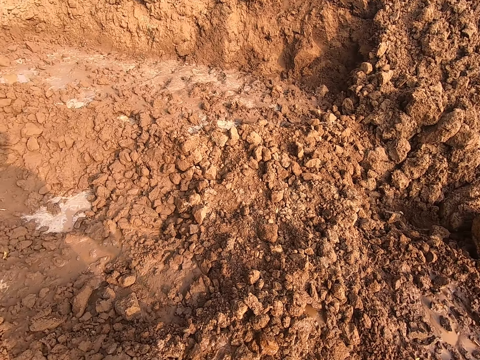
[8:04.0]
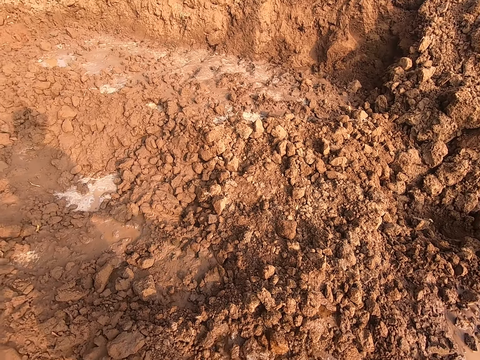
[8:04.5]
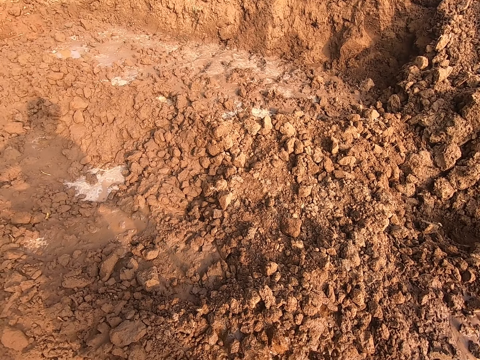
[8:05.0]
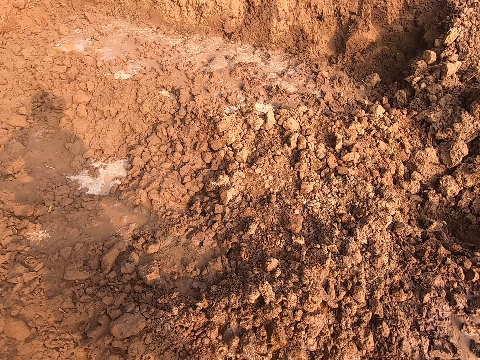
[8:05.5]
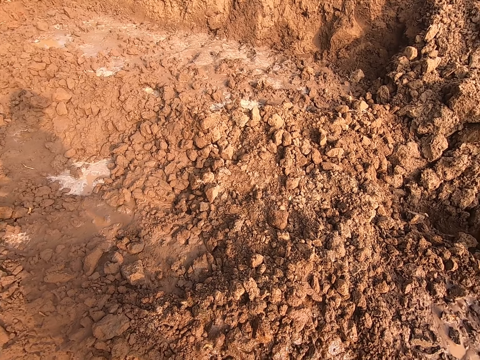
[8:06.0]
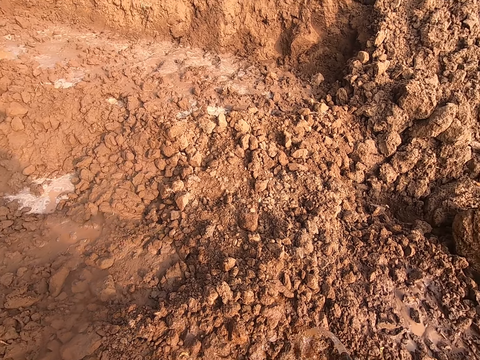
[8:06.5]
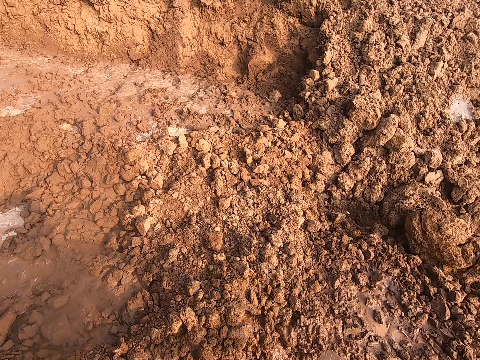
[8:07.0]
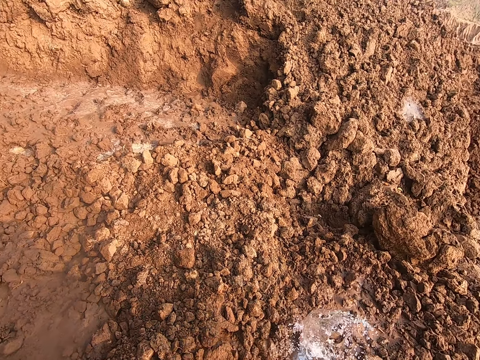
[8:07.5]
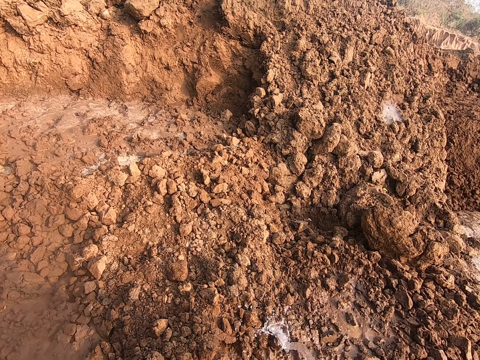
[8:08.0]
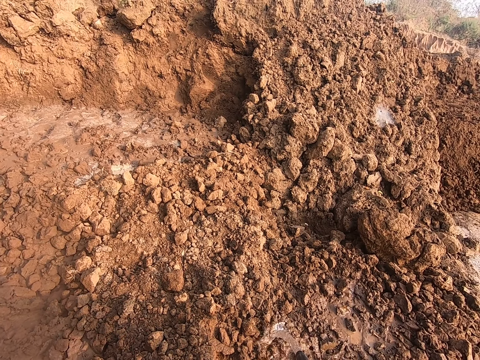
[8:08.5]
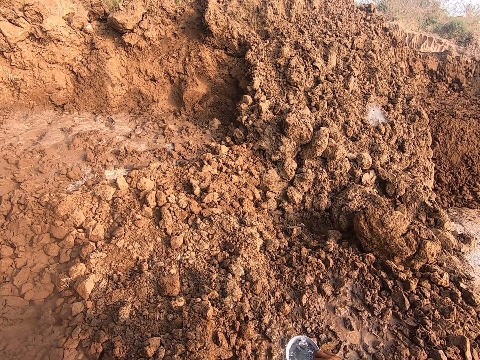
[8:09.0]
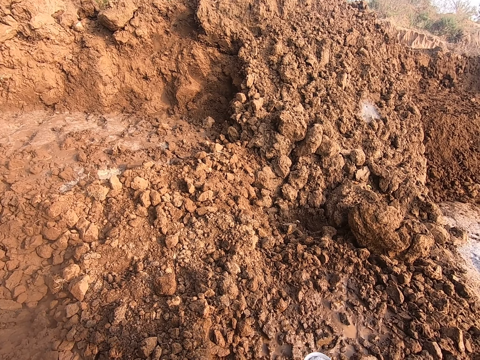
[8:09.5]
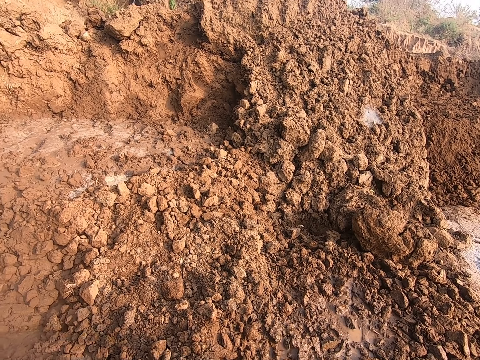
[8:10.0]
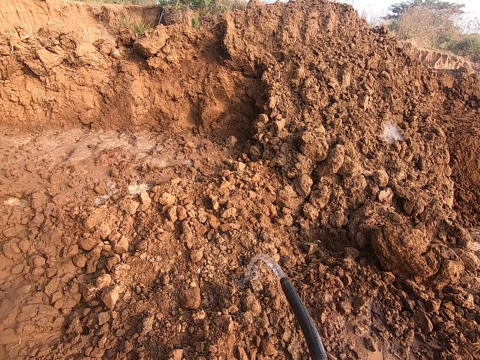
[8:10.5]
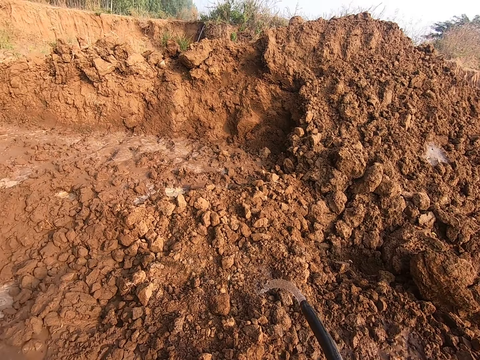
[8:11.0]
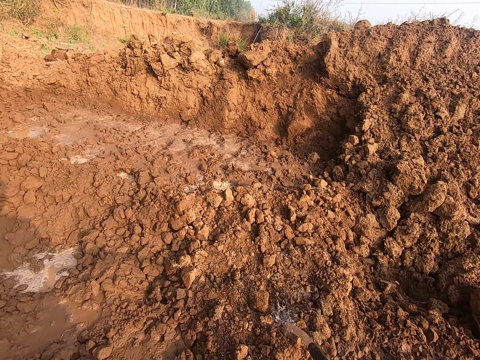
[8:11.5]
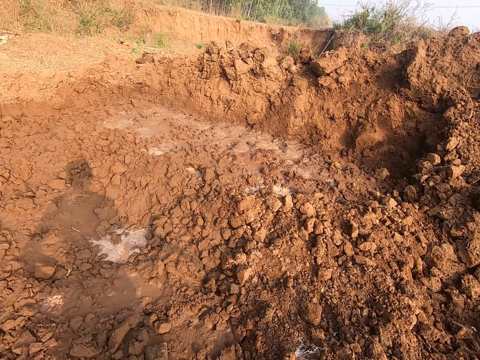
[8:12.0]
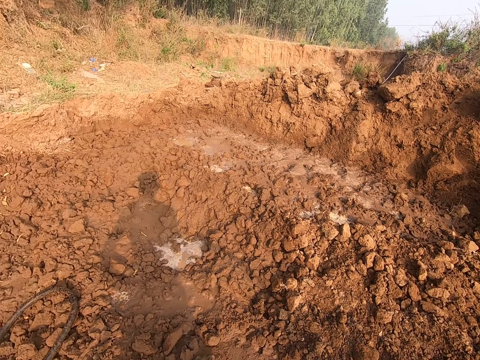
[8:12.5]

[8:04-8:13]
Another woman rinses a plate in her left hand with water from the hose.

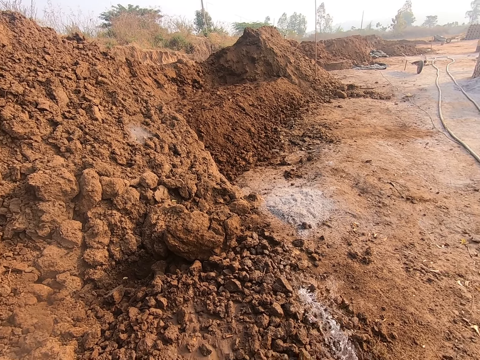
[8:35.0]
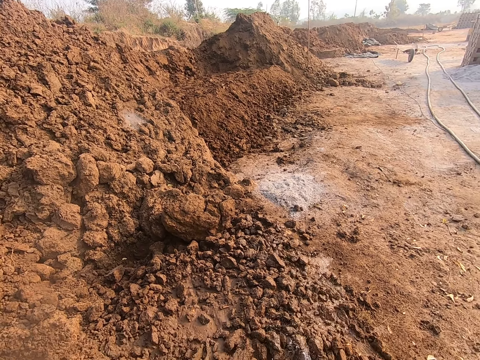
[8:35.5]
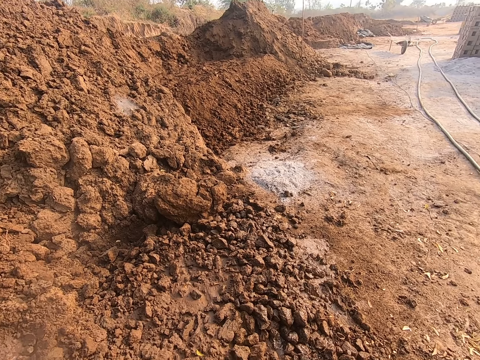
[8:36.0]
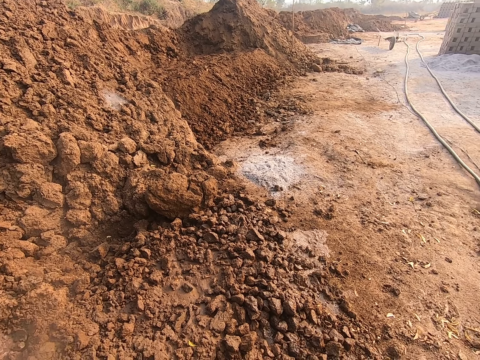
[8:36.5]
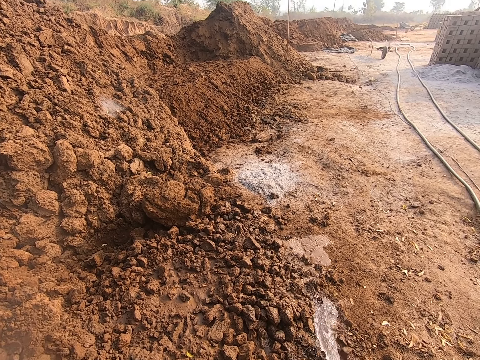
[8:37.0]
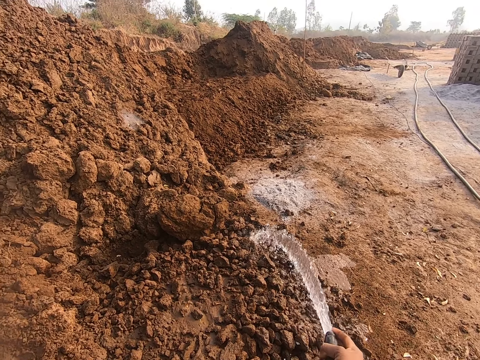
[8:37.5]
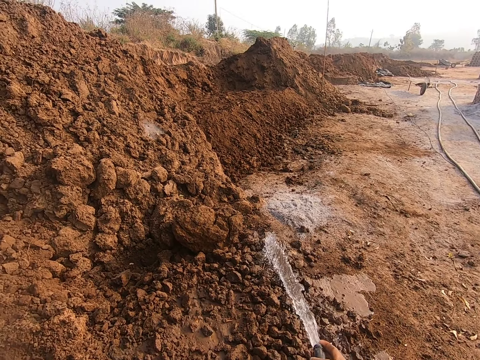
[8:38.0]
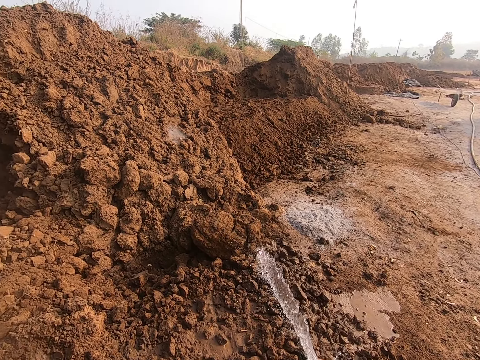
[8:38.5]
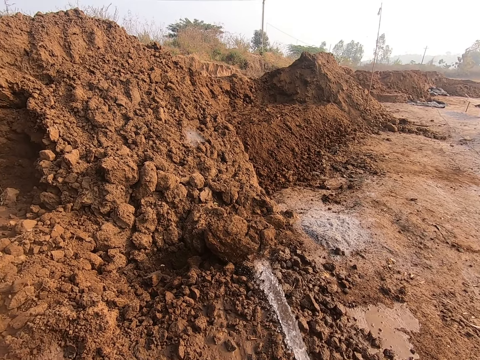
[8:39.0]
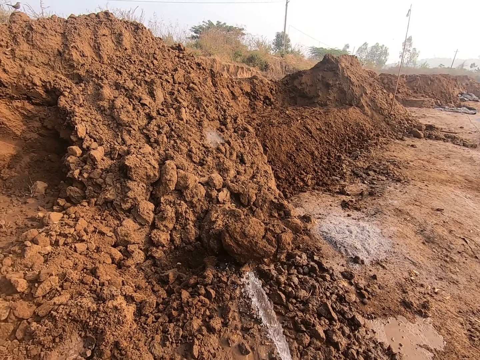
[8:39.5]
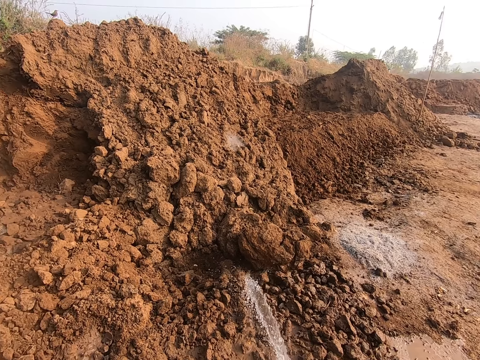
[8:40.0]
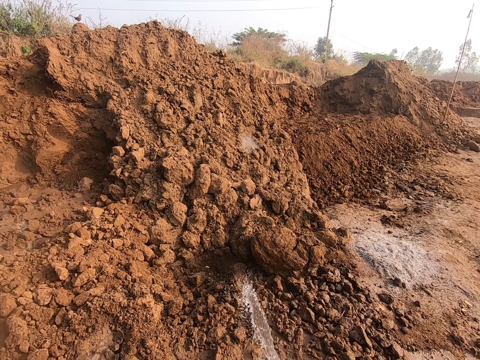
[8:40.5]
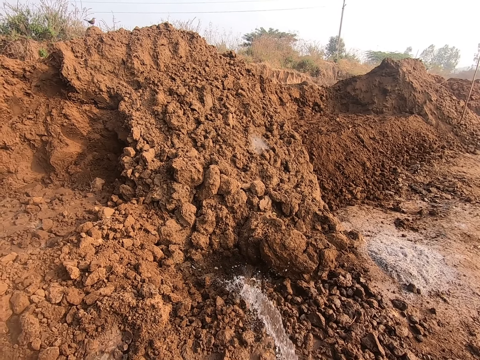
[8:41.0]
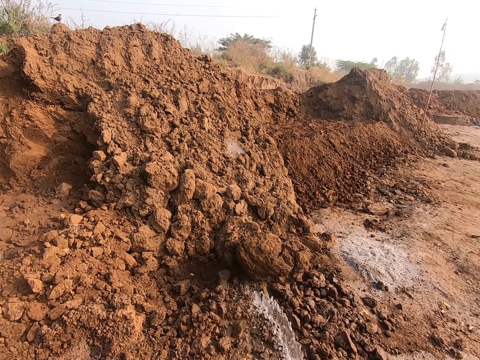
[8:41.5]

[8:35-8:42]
The camera wearer interacts with the woman.

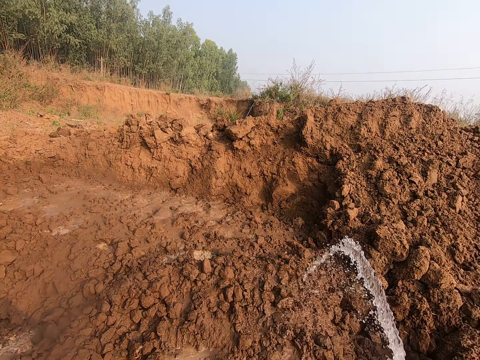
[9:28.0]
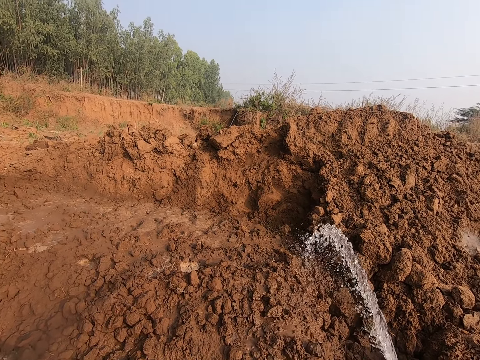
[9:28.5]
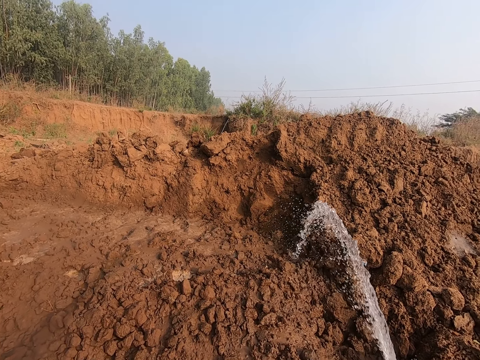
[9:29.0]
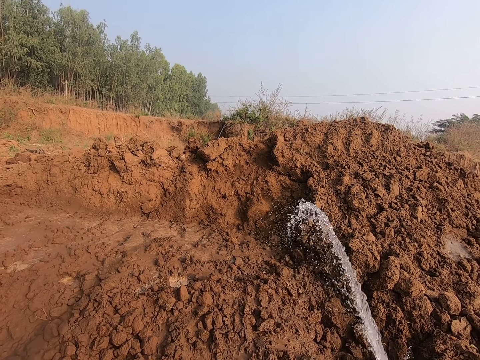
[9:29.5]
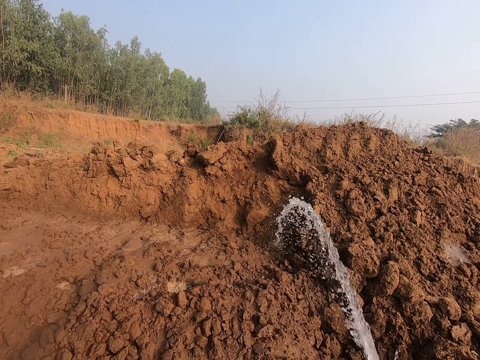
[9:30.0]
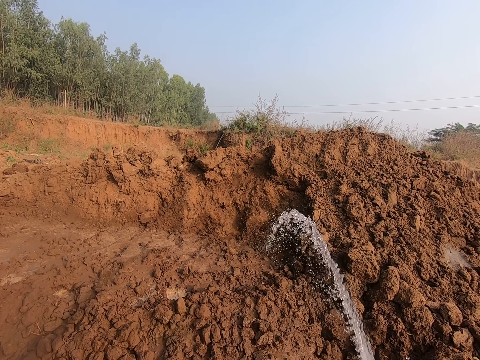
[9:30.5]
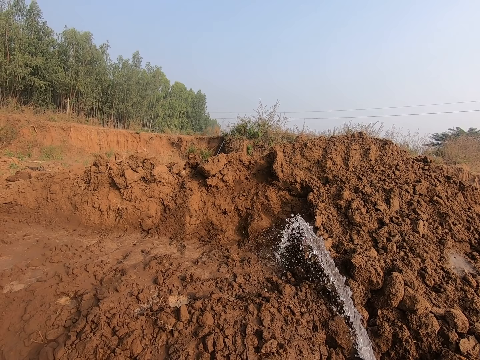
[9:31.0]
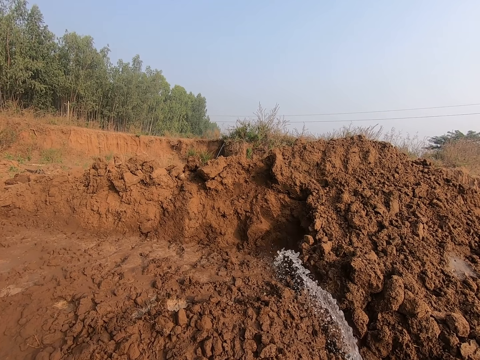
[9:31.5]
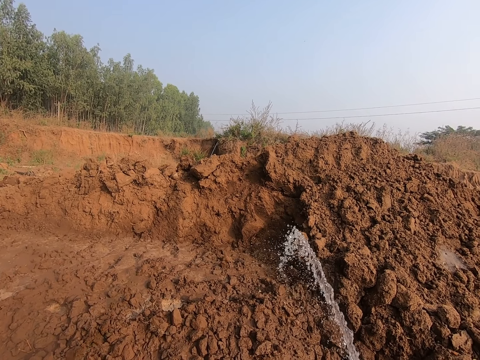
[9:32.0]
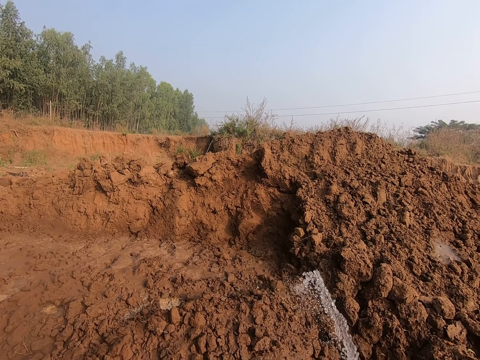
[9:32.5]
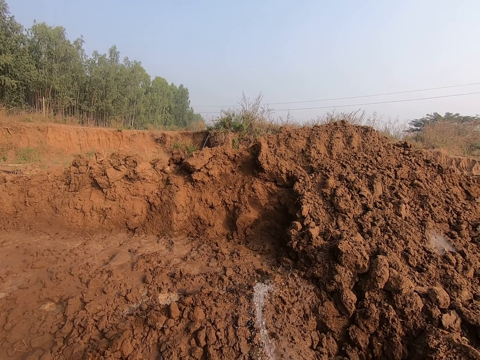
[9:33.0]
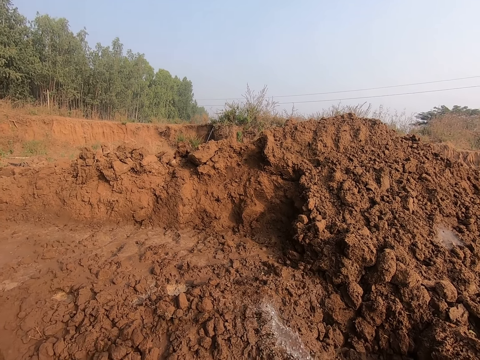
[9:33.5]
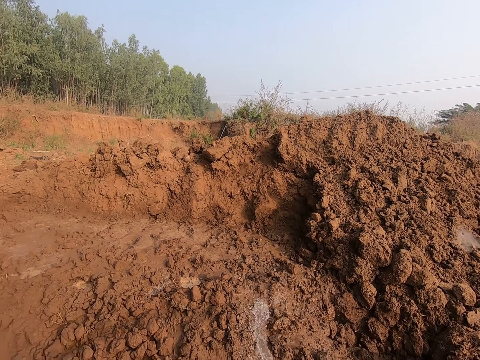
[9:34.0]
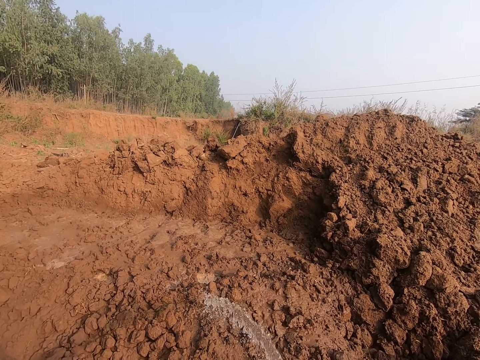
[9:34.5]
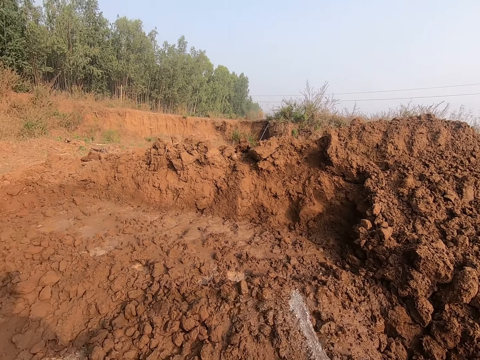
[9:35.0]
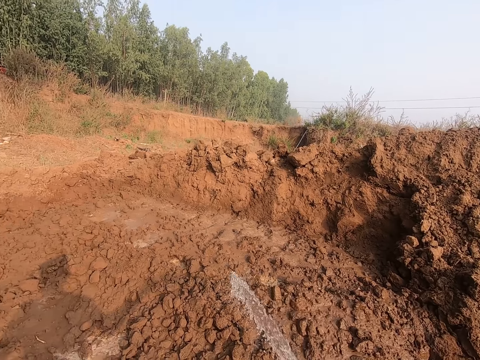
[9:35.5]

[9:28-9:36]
The camera wearer converses with a man.
